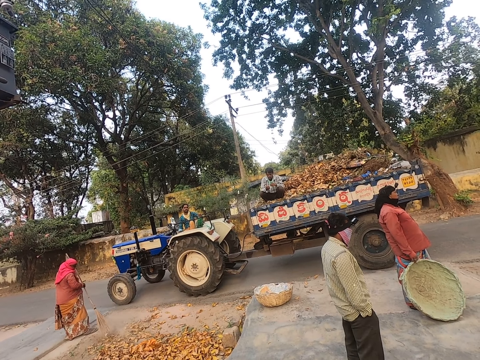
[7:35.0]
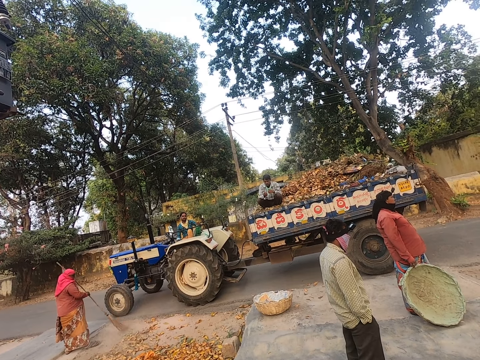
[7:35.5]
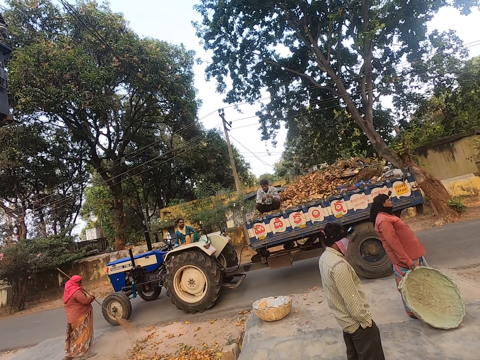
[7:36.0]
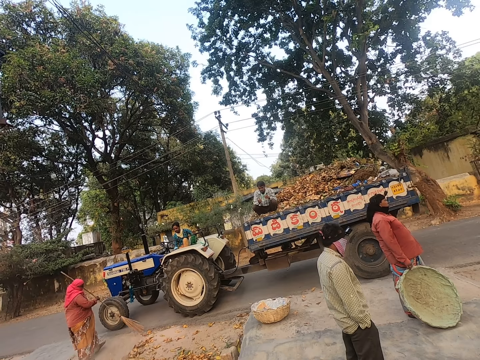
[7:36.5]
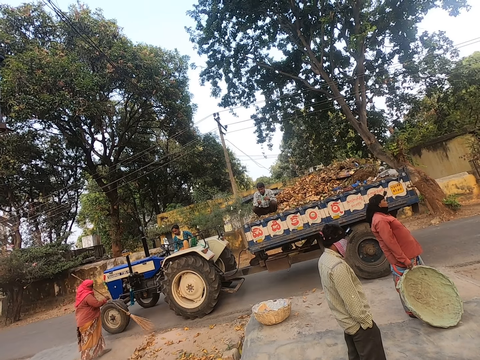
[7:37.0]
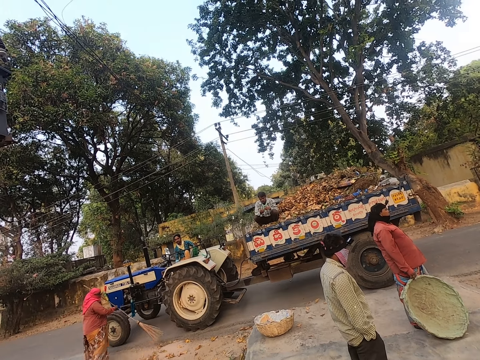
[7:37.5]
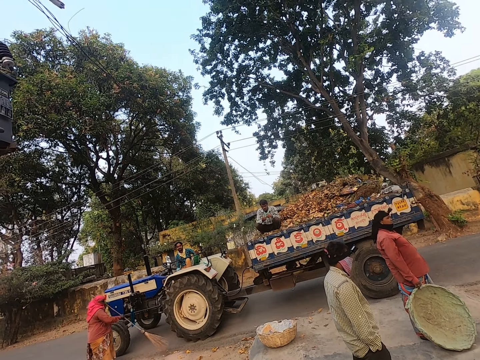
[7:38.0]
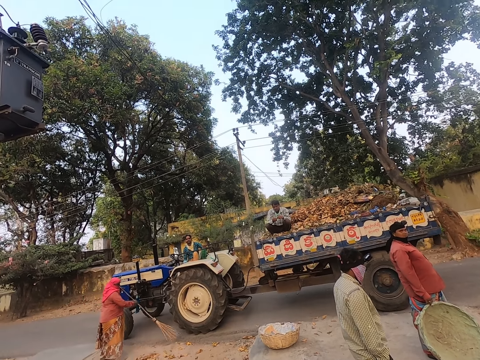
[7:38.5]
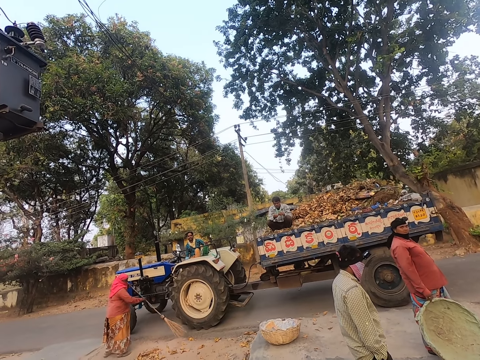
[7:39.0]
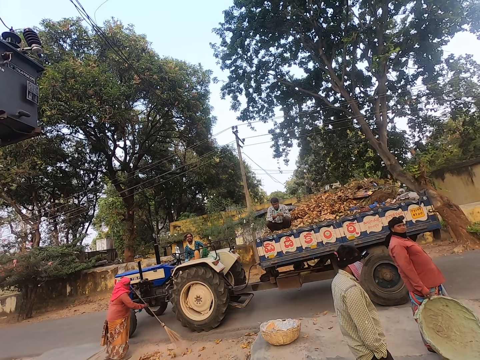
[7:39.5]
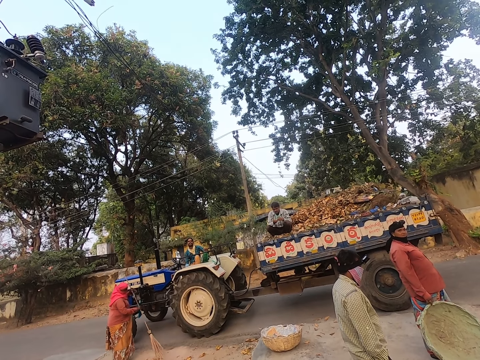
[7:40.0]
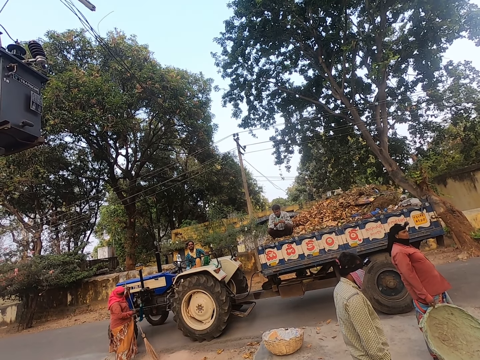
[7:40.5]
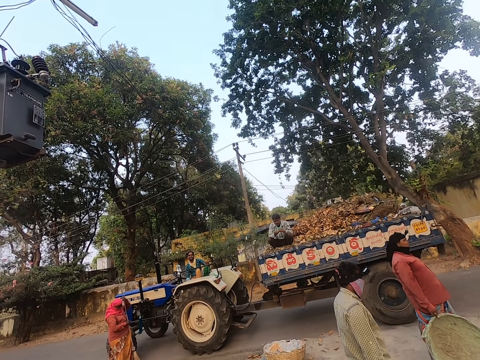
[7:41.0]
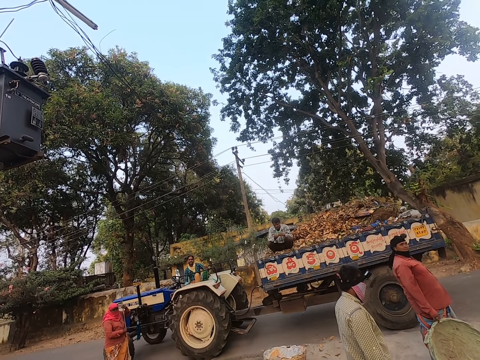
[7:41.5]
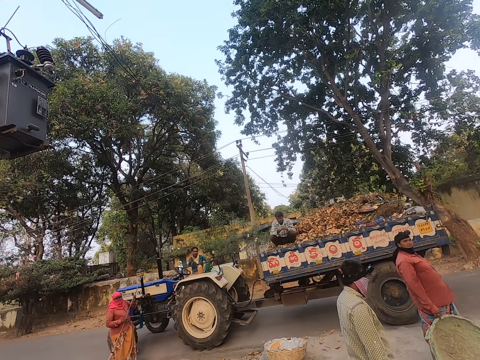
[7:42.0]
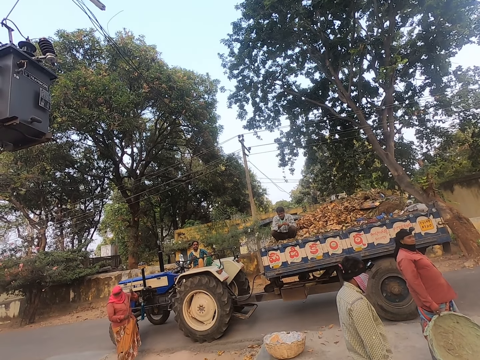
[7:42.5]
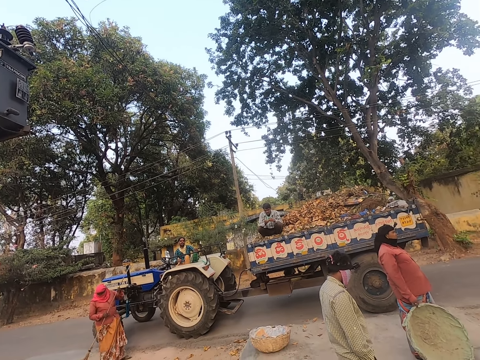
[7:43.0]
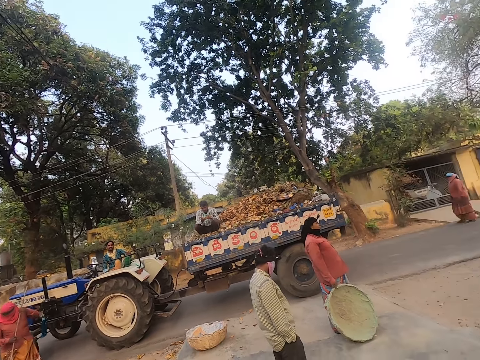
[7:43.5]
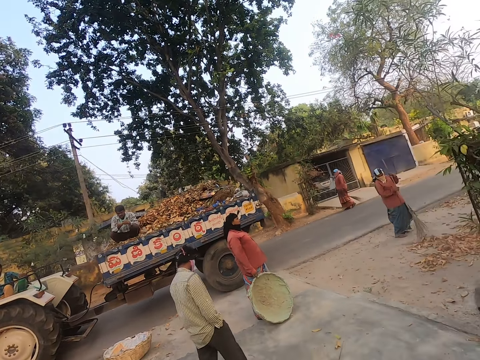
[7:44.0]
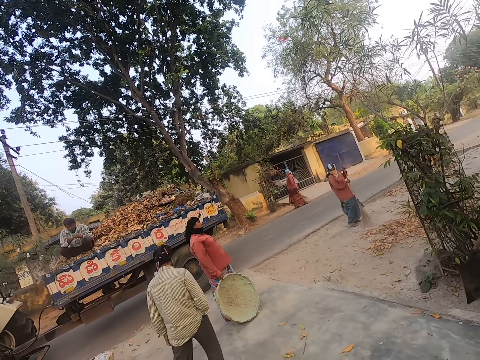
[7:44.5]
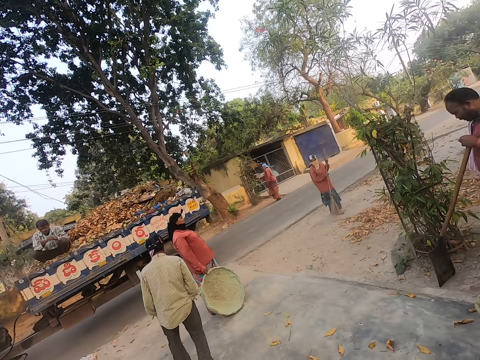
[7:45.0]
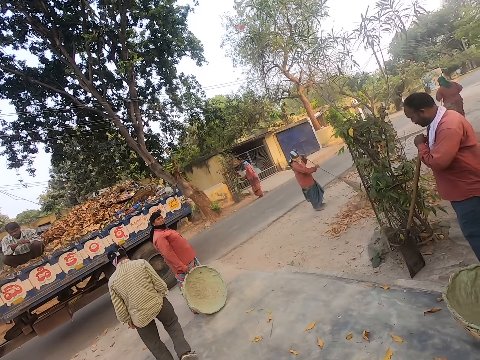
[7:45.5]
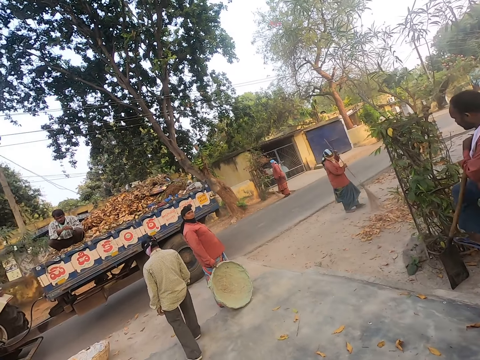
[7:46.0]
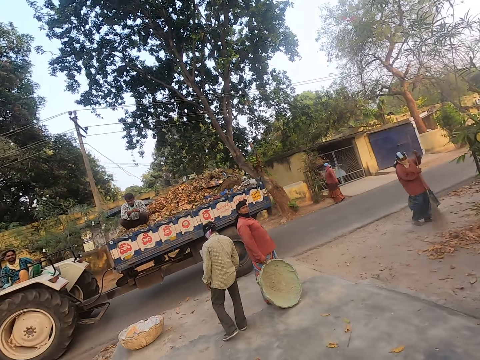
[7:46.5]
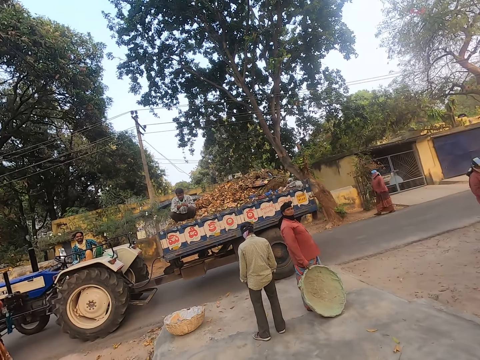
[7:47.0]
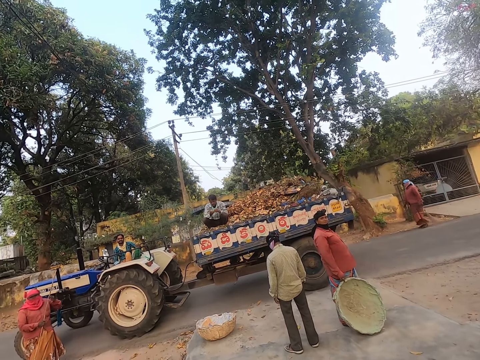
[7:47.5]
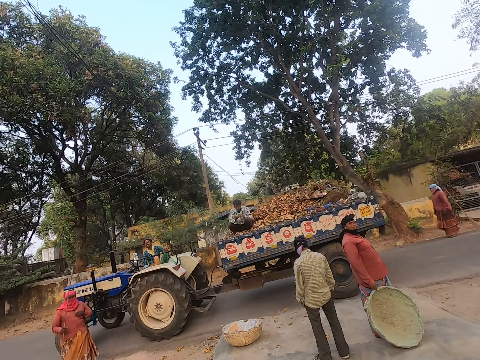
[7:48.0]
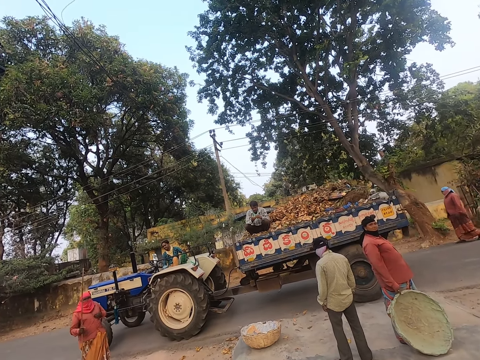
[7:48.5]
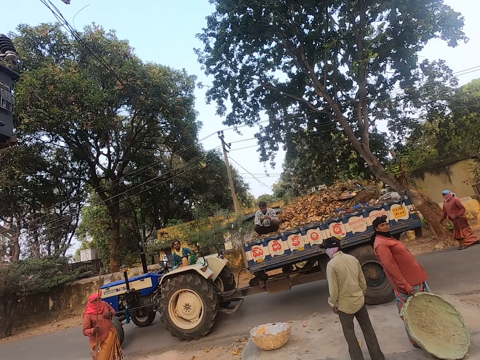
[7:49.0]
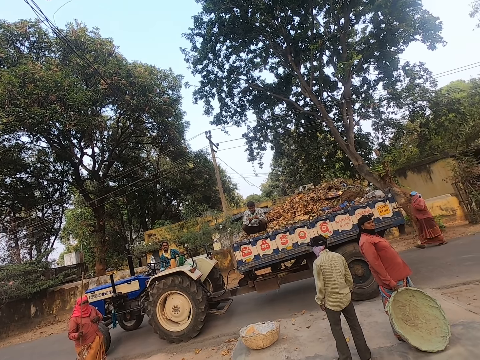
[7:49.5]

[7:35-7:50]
The camera wearer converses with a driver. A woman sweeps the floor with a broom.

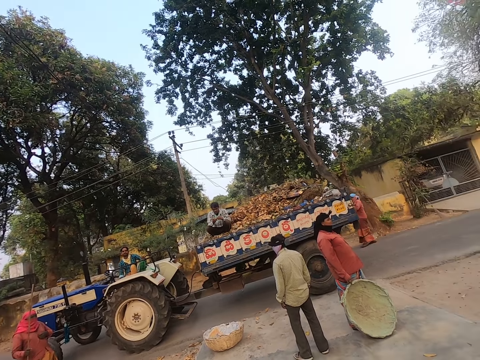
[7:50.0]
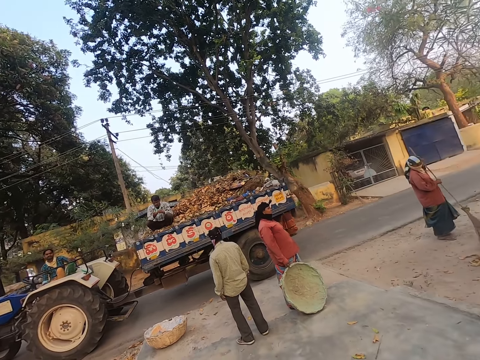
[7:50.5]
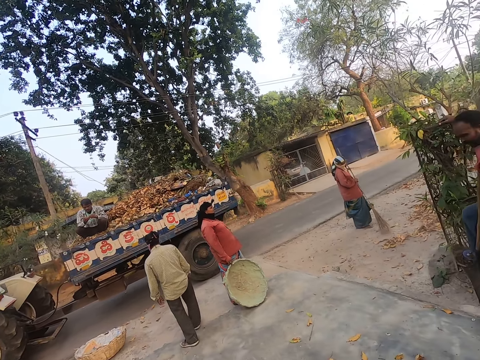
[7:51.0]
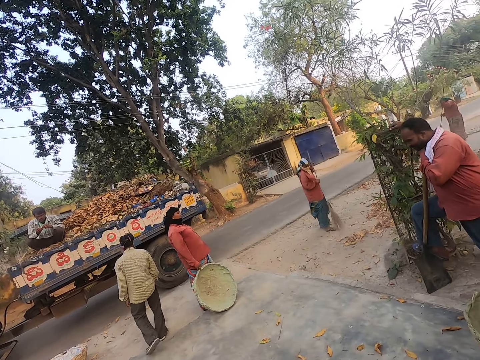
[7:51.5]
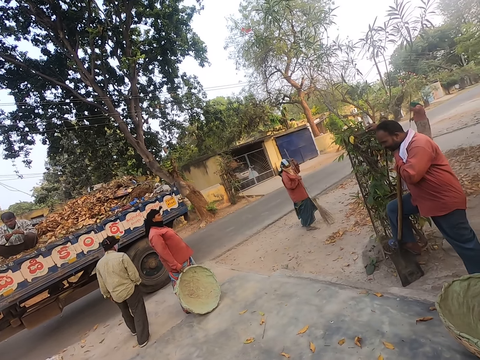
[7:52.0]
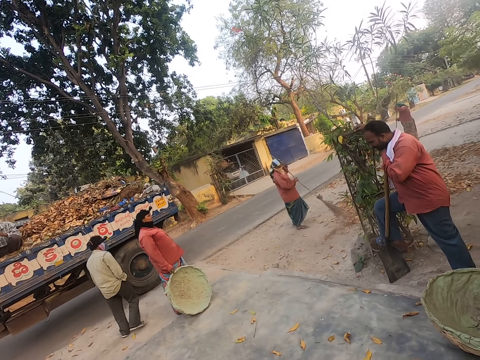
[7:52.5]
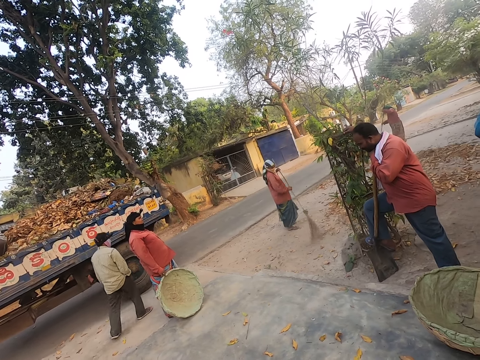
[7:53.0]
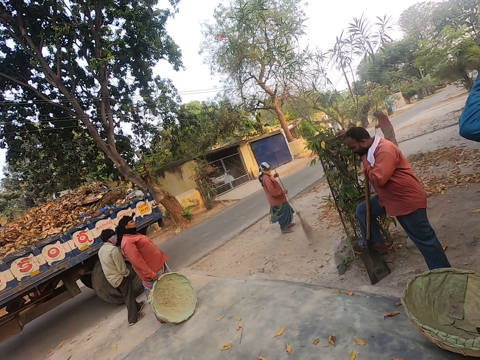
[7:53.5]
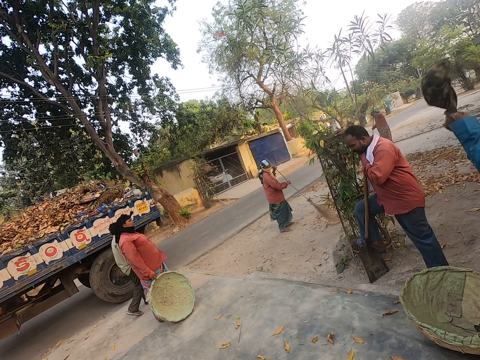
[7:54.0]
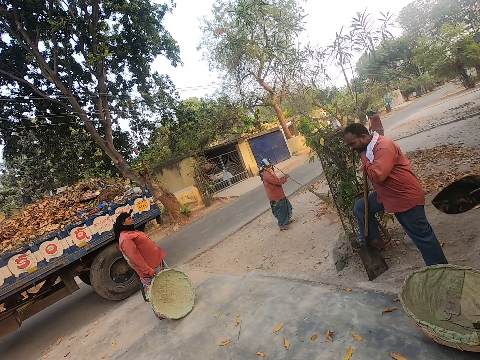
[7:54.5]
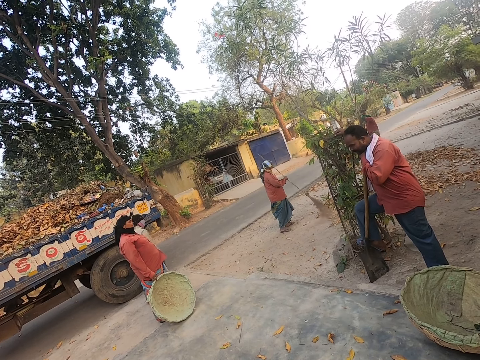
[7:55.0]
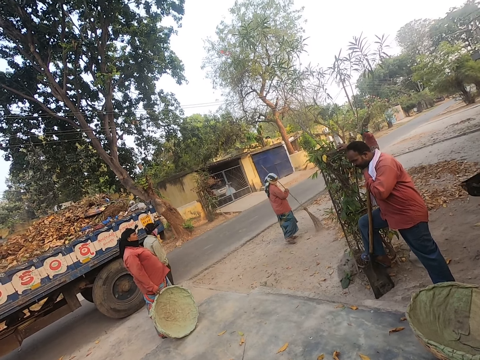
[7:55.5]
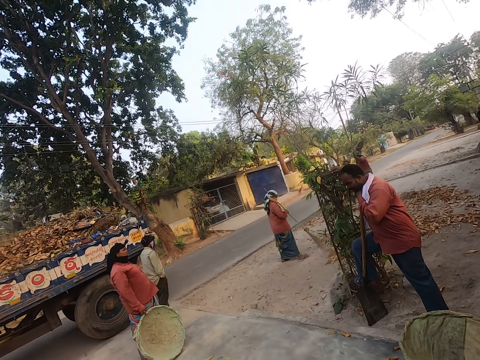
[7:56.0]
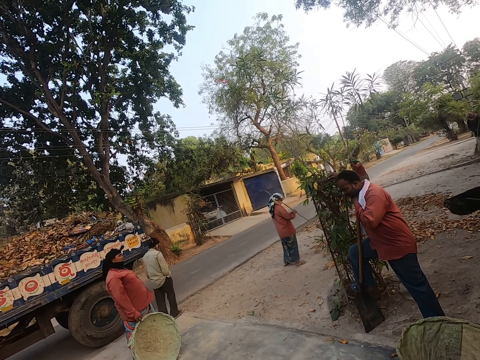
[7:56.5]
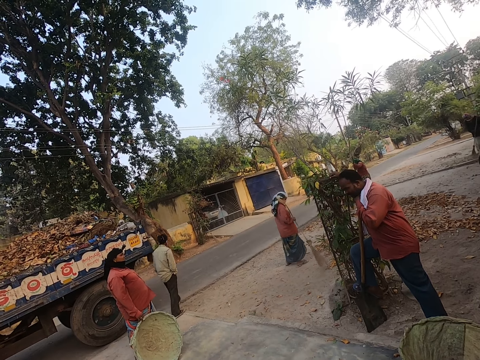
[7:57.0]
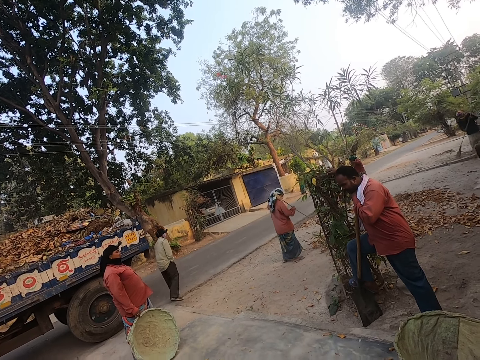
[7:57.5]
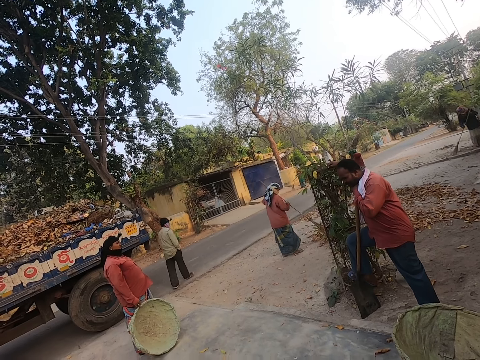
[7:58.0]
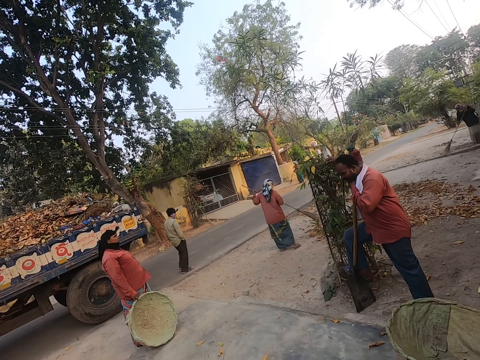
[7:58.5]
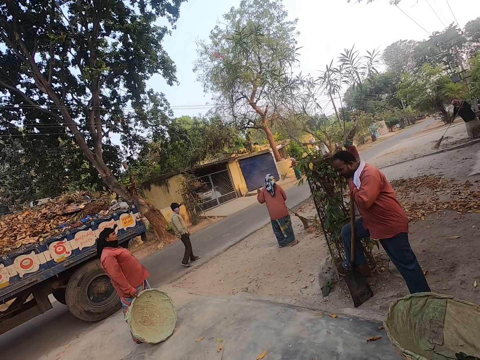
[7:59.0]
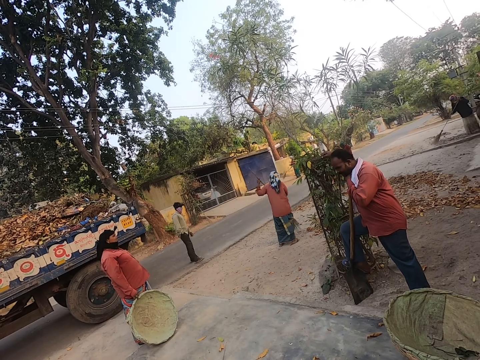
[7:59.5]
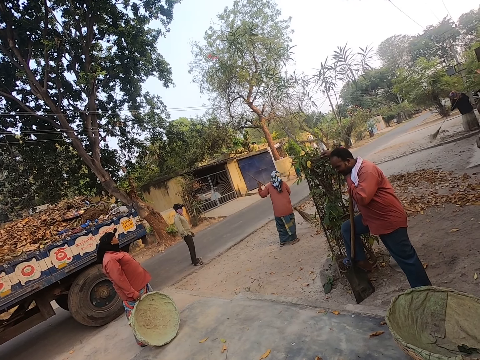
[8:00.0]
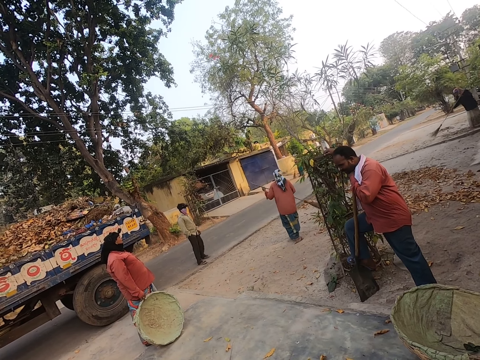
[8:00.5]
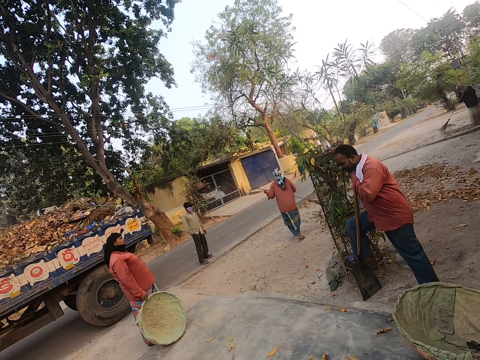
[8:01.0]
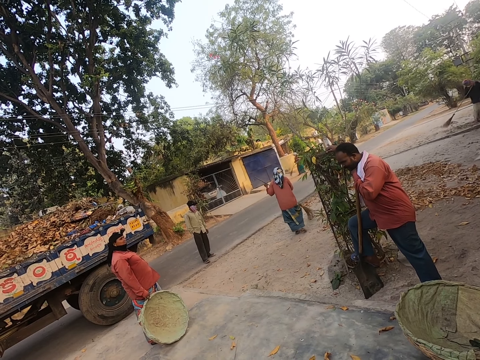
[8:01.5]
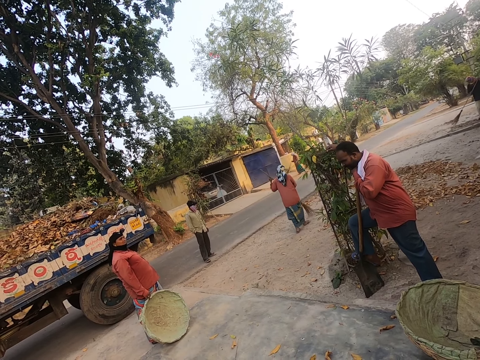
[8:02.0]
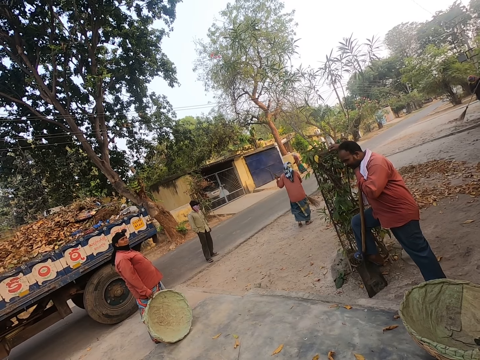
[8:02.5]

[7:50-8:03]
A man removes a cap. A woman sweeps the floor with a broom.
